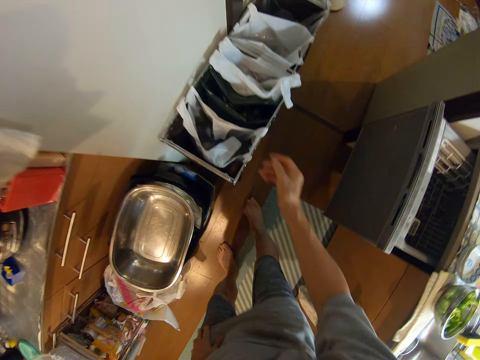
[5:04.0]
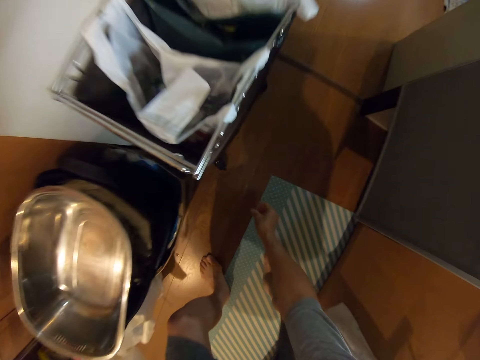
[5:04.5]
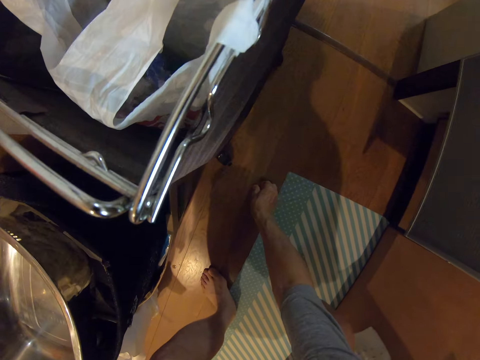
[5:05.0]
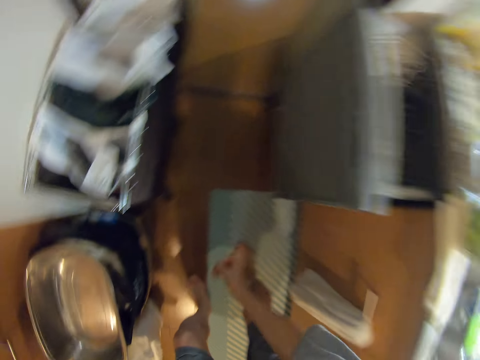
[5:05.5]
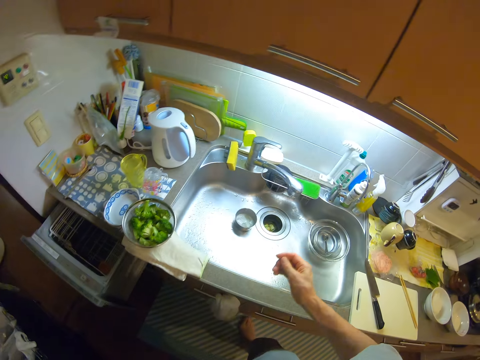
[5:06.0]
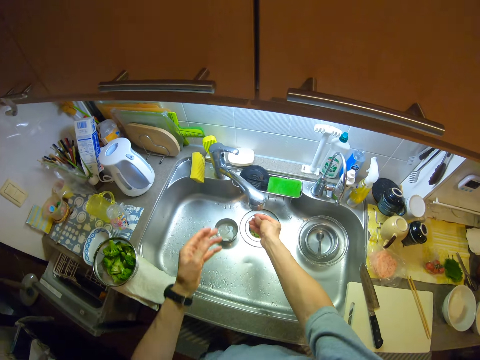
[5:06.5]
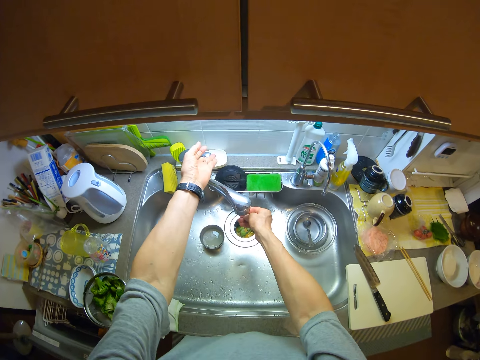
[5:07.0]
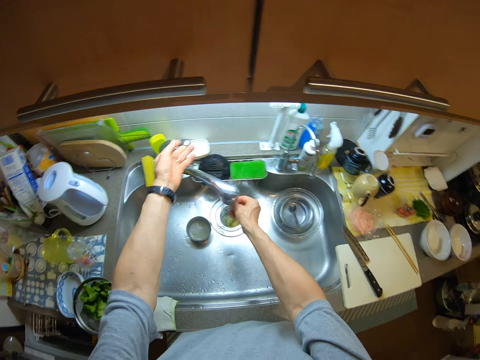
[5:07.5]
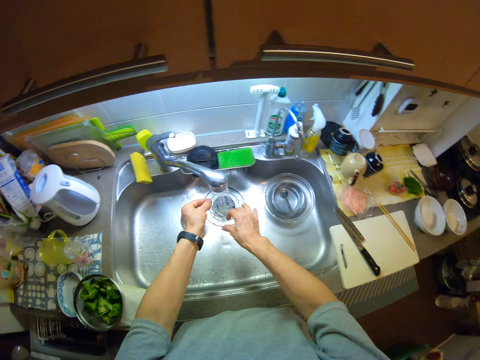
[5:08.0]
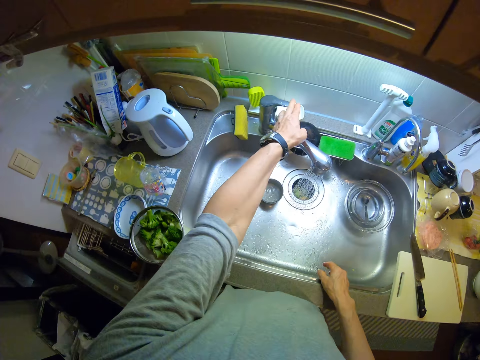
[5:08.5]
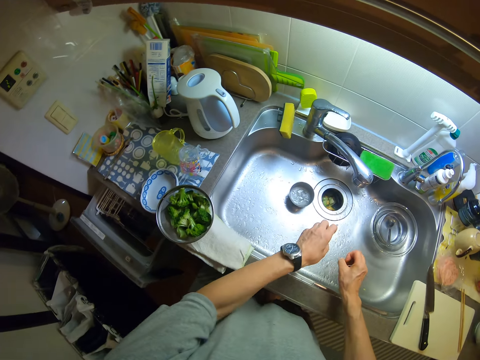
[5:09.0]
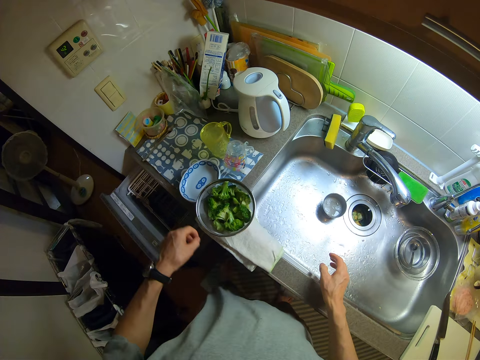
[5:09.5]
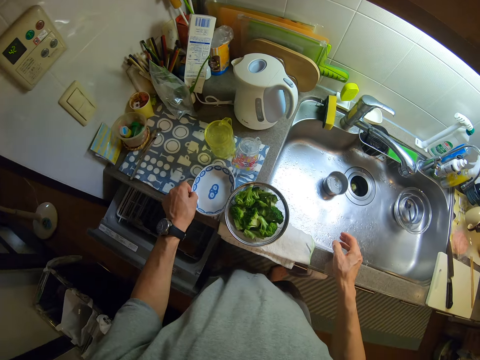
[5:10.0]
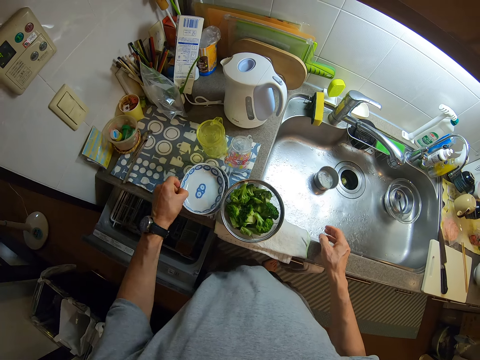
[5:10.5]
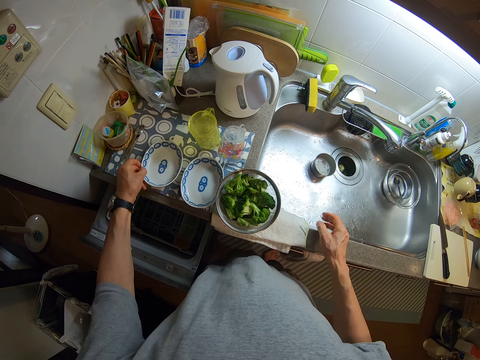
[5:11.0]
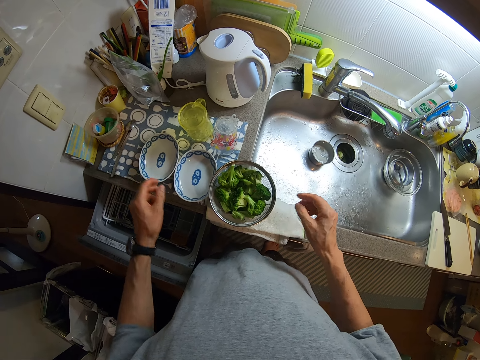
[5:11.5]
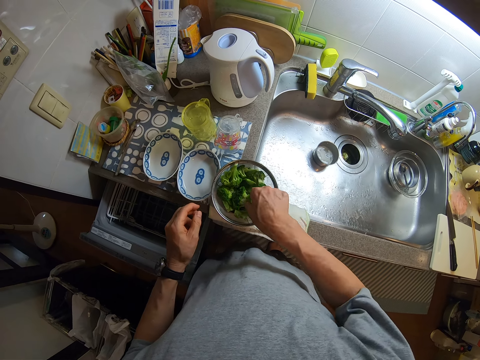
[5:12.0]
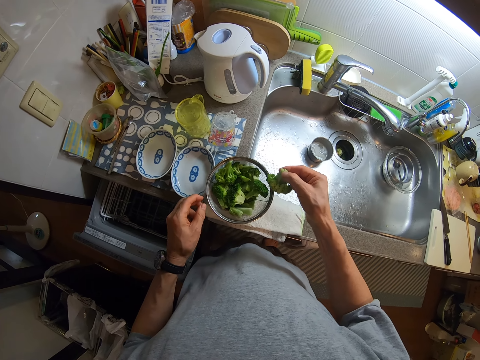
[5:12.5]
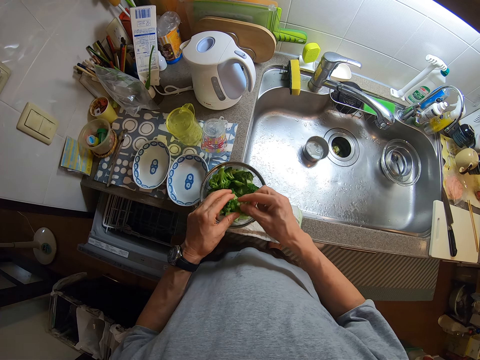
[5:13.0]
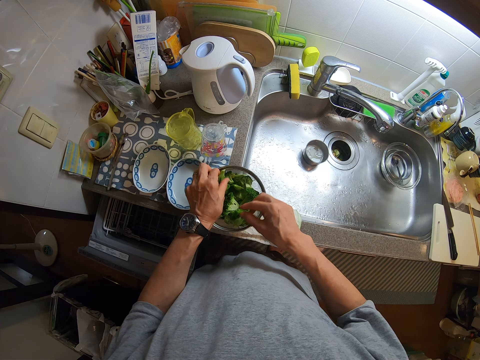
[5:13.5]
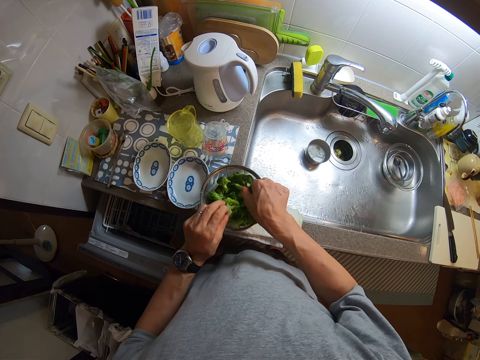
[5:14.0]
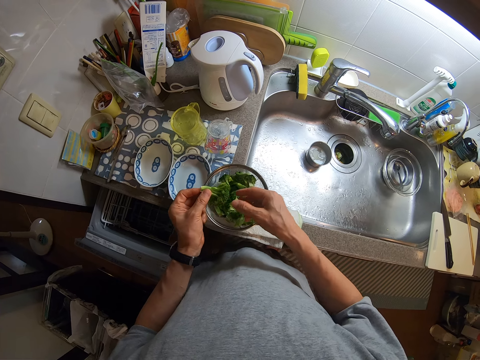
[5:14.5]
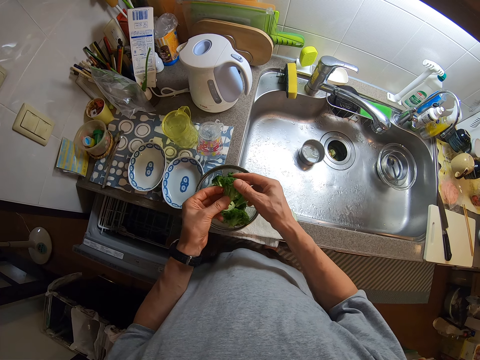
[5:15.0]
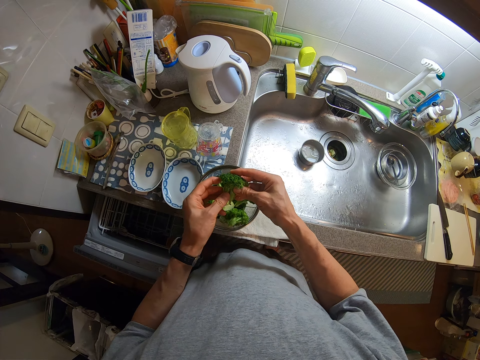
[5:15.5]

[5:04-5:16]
The camera wearer puts the plastic paper package in a dustbin. He picks a grain from the floor. He opens the tap, washes his hands and stops the running tap. He exchanges the plates. He picks up a plate. He sorts broccoli and drops the plate on the counter. He picks a broccoli from the sieve. He picks a broccoli from the sieve again.

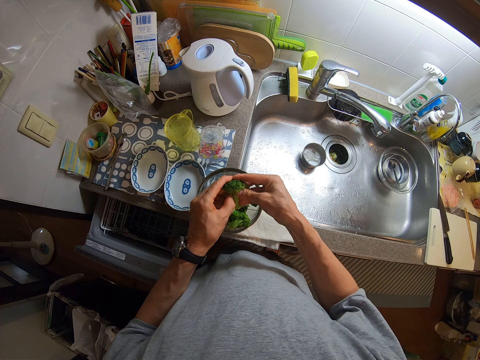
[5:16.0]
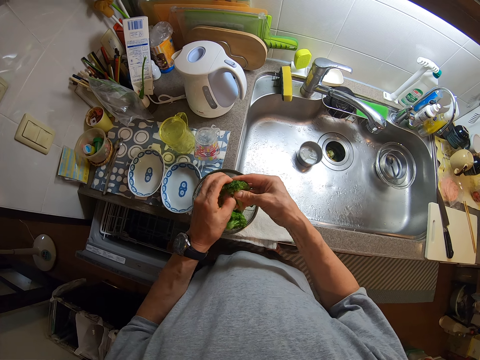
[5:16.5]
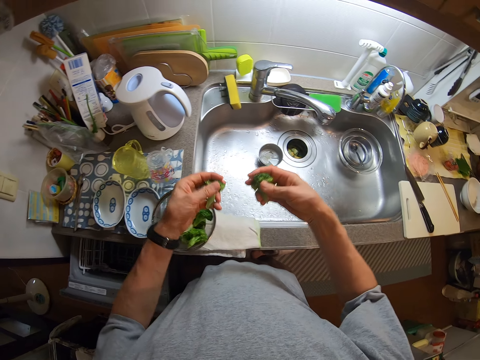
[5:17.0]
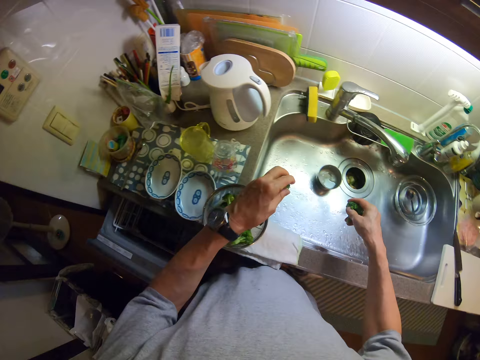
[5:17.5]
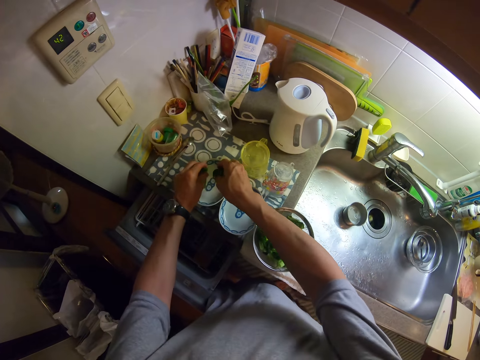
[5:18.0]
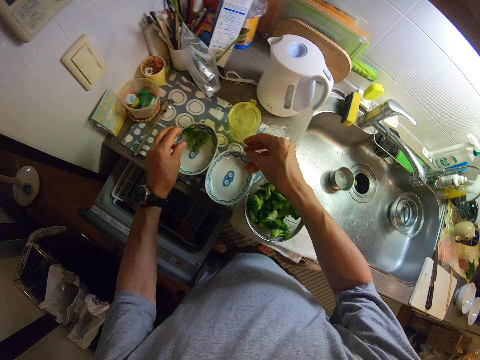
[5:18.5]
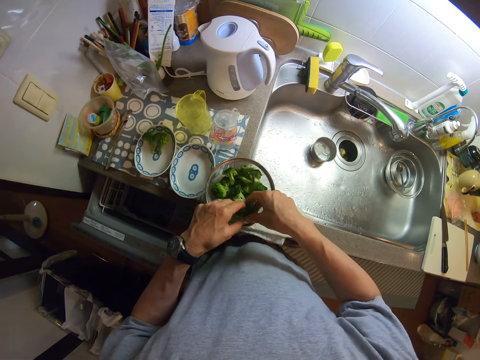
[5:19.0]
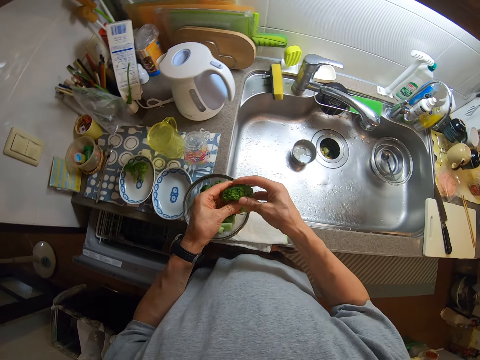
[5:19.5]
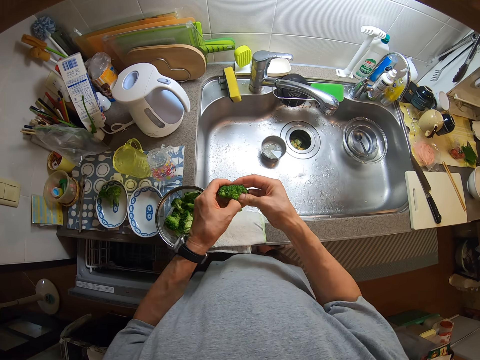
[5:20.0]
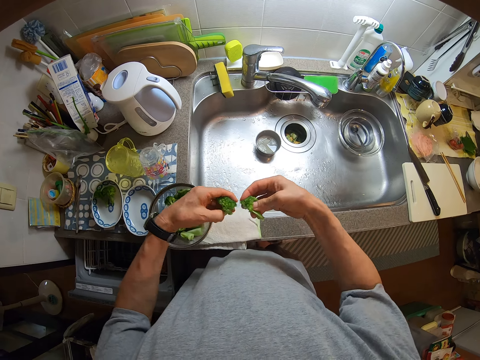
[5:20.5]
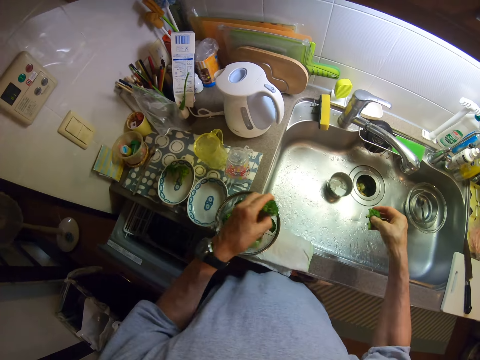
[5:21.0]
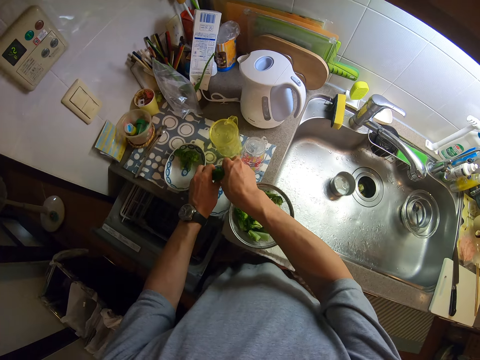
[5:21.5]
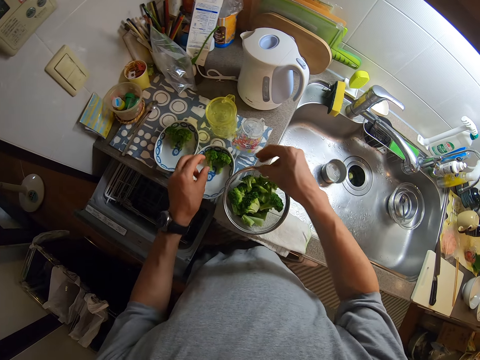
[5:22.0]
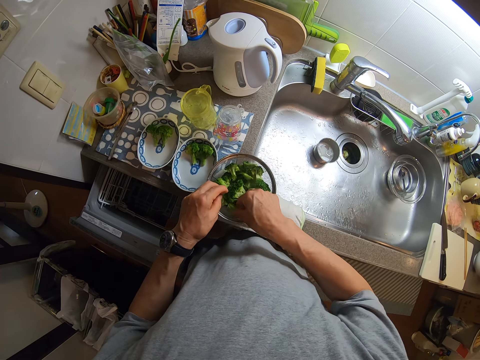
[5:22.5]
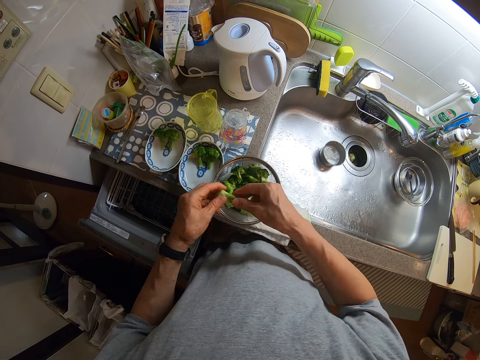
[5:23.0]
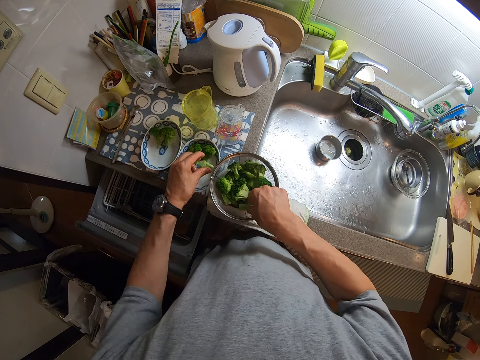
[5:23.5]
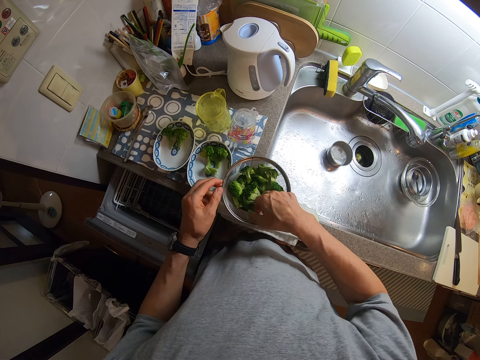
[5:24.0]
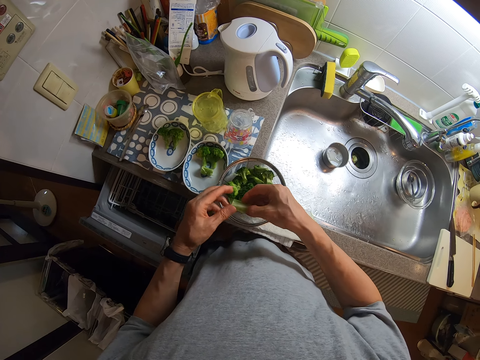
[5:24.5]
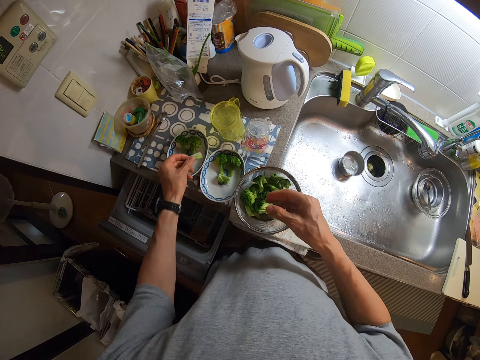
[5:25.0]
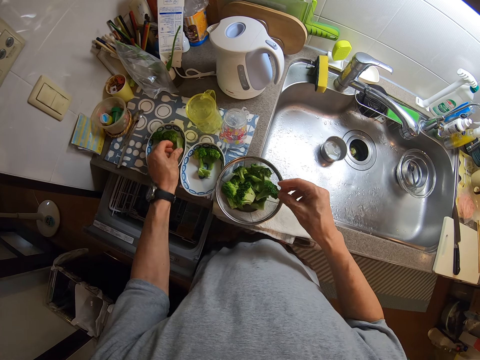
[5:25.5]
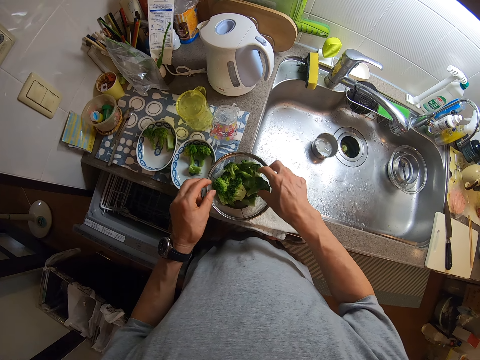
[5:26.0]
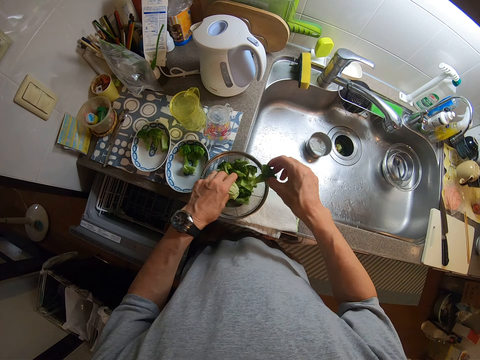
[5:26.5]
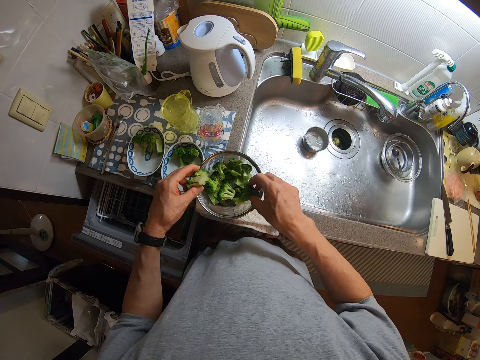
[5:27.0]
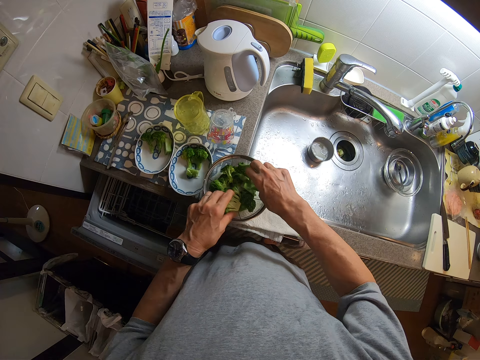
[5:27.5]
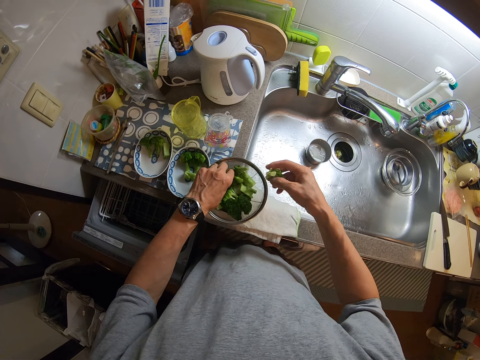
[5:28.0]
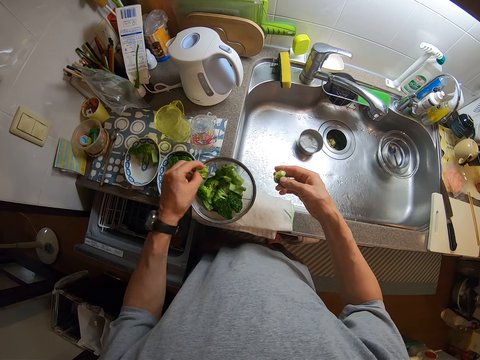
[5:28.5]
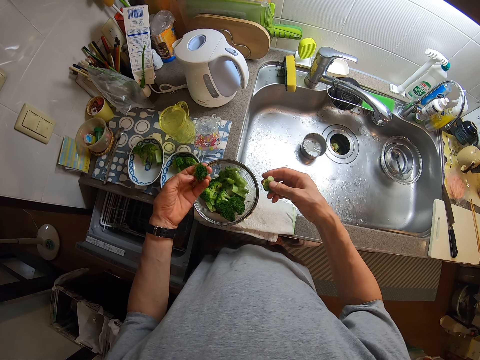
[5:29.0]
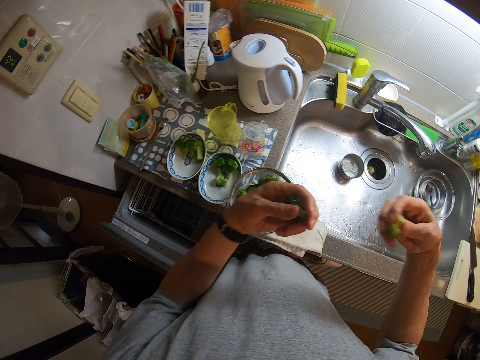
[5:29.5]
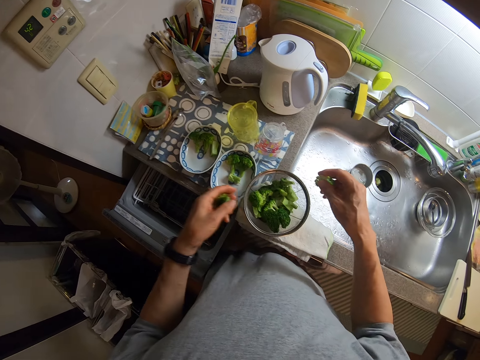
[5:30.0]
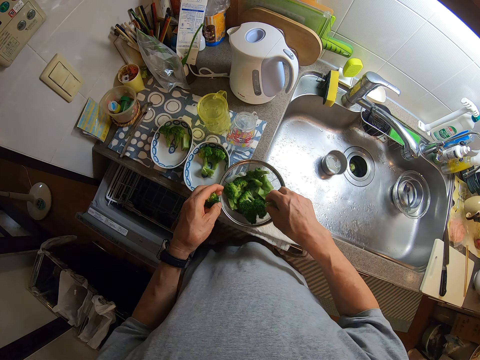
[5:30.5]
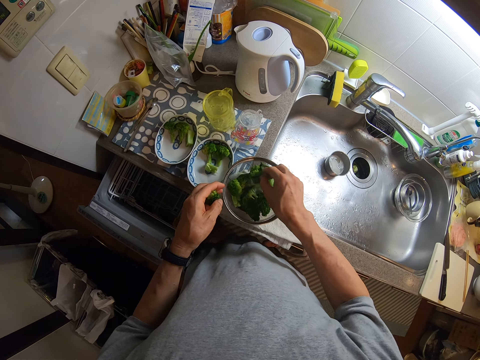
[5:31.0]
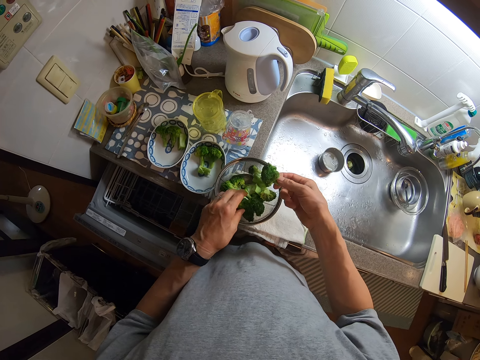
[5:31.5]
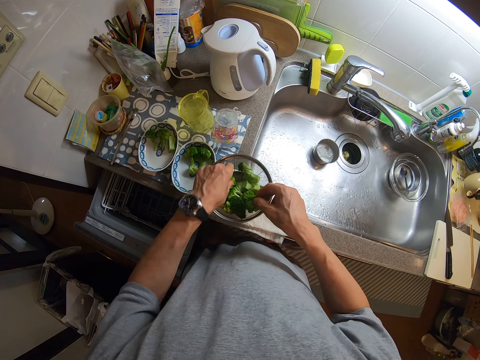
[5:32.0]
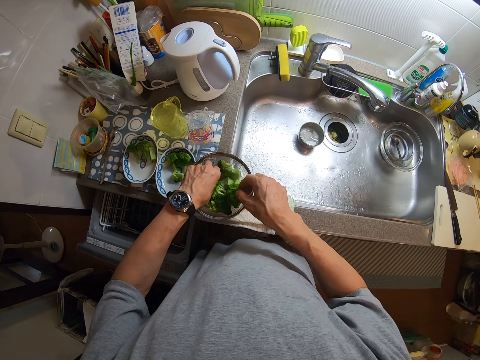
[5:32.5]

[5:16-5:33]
The camera wearer tears the broccoli into two, shakes off water from the broccoli and drops the broccoli into the plate. They pick a broccoli from the sieve, tear the broccoli into two, shake off water from the broccoli and drop the broccoli into the plate. They pick a broccoli from the sieve and drop the broccoli into the plate. They pick a broccoli from the sieve and drop the broccoli into the plate. They pick broccoli from the sieve and drop the broccoli into the sieve. They sort the broccoli. They pick broccoli from the sieve and shake off water from the broccoli. They pick broccoli from the sieve. They sort the broccoli.
